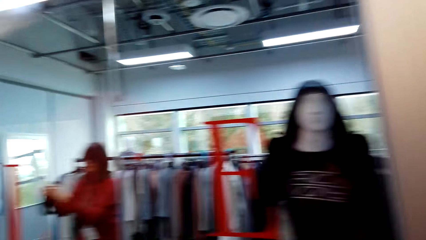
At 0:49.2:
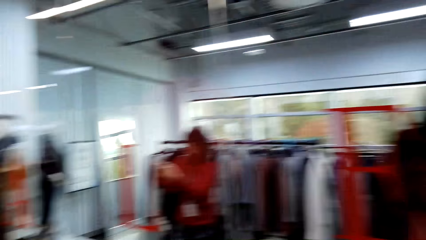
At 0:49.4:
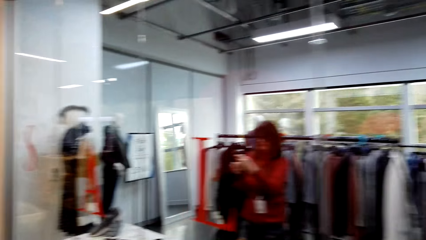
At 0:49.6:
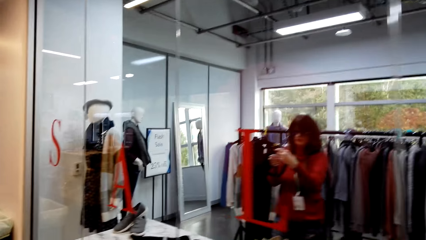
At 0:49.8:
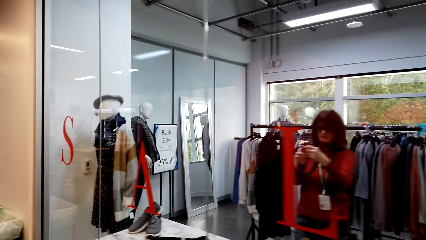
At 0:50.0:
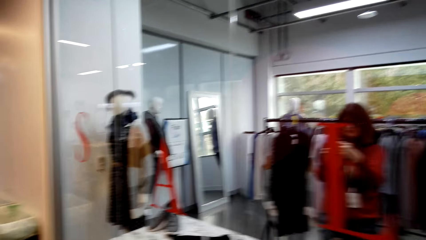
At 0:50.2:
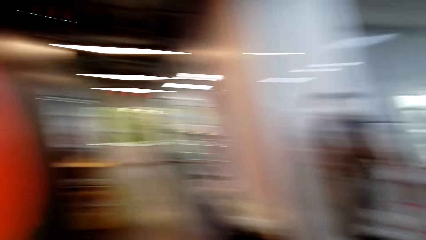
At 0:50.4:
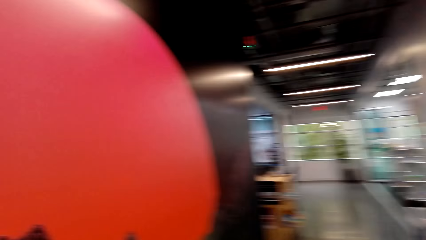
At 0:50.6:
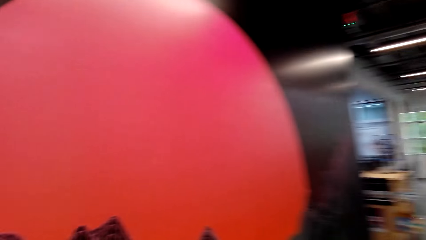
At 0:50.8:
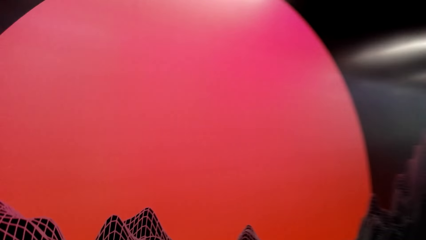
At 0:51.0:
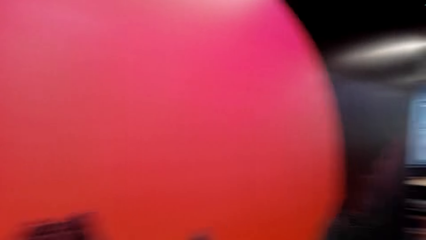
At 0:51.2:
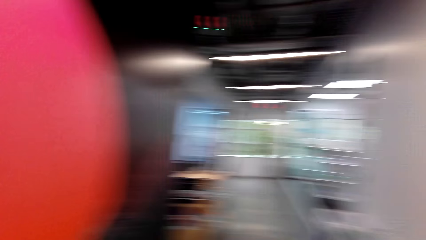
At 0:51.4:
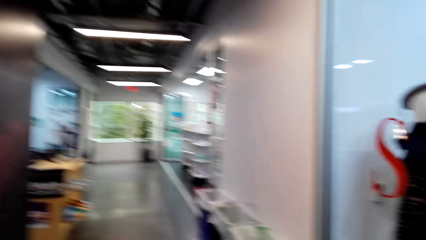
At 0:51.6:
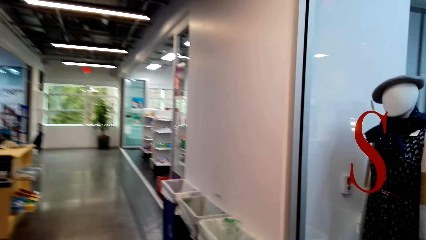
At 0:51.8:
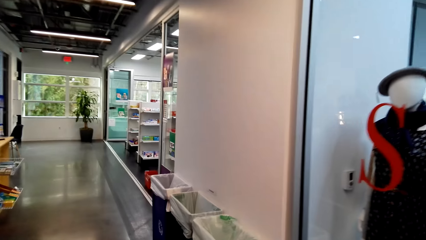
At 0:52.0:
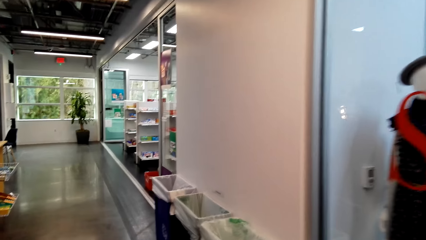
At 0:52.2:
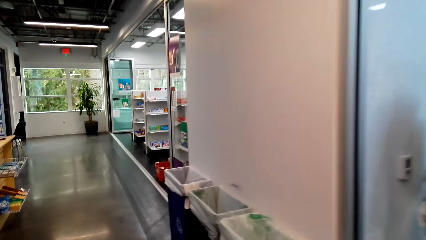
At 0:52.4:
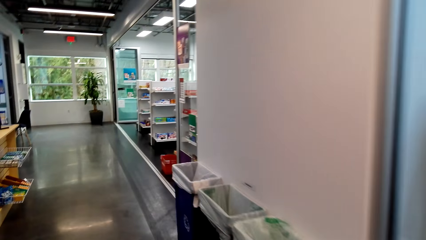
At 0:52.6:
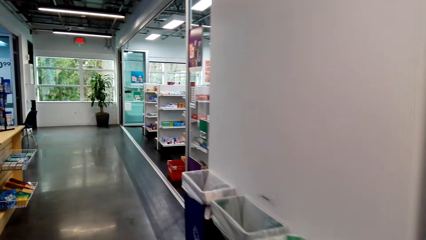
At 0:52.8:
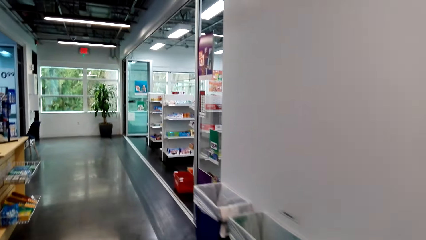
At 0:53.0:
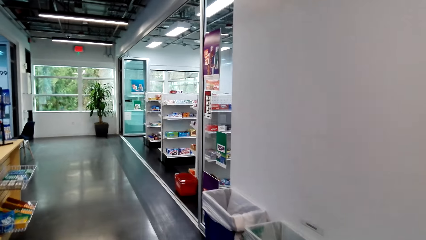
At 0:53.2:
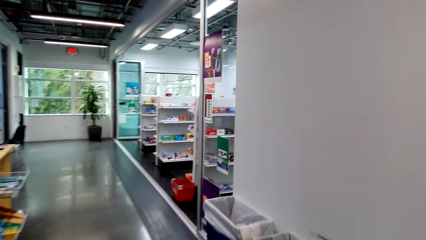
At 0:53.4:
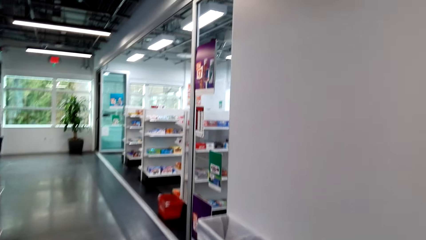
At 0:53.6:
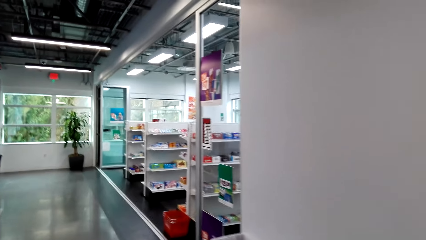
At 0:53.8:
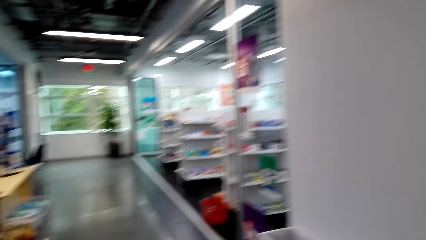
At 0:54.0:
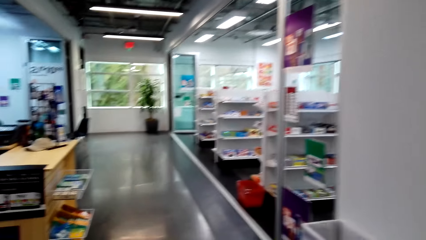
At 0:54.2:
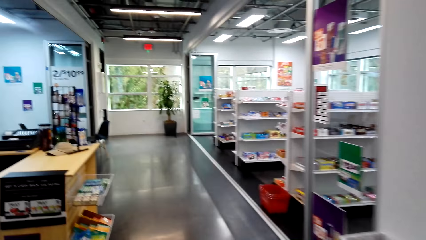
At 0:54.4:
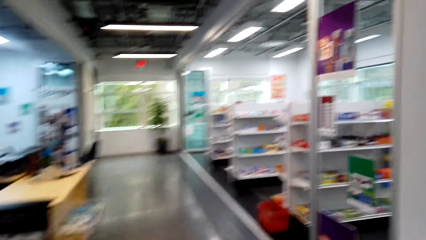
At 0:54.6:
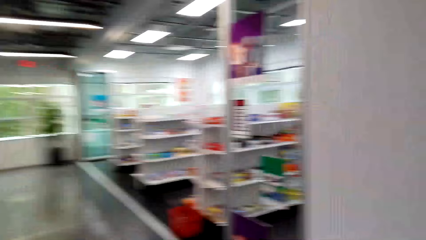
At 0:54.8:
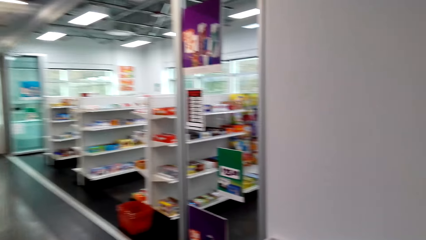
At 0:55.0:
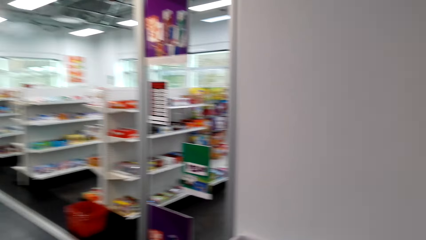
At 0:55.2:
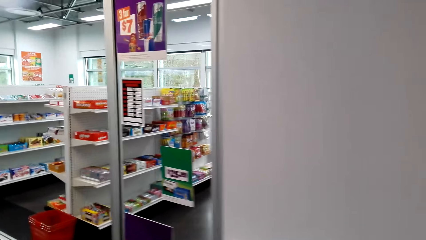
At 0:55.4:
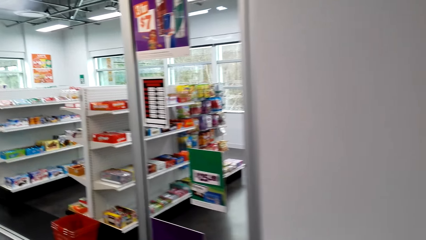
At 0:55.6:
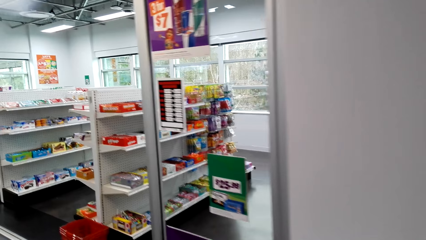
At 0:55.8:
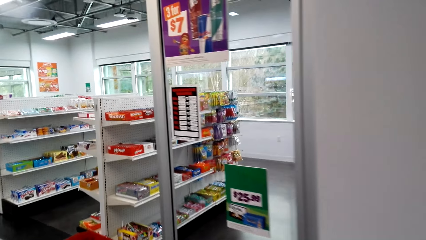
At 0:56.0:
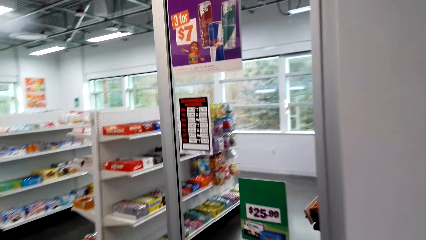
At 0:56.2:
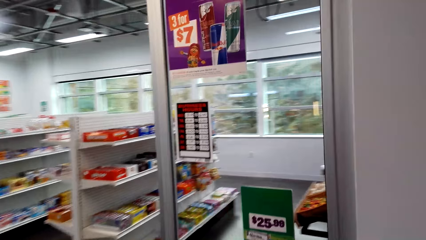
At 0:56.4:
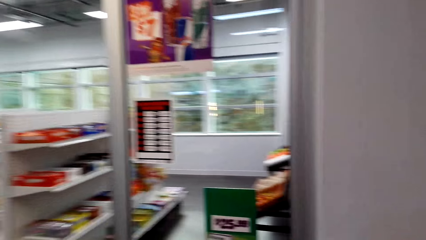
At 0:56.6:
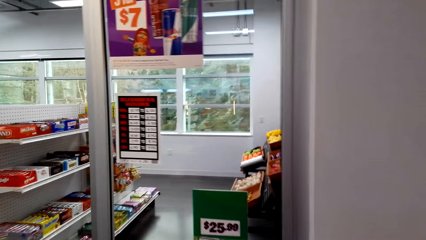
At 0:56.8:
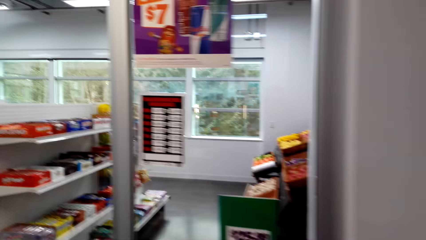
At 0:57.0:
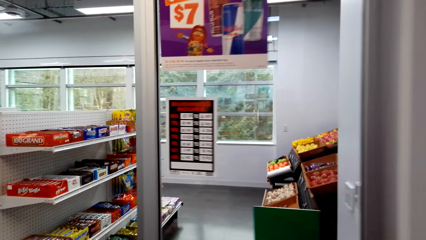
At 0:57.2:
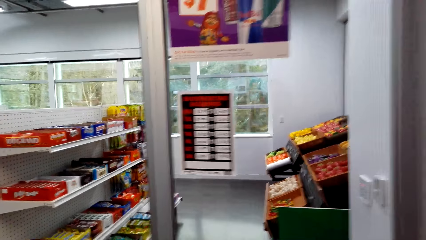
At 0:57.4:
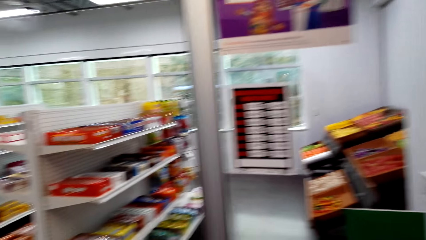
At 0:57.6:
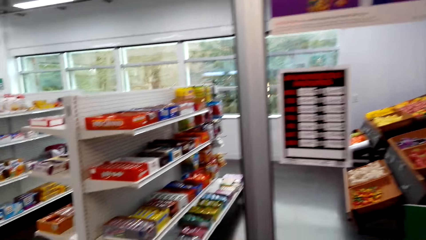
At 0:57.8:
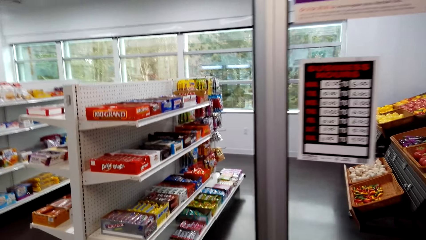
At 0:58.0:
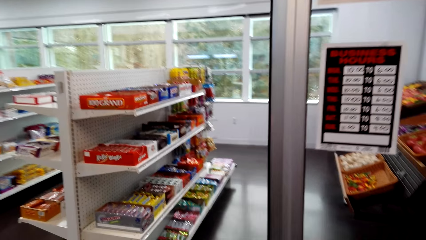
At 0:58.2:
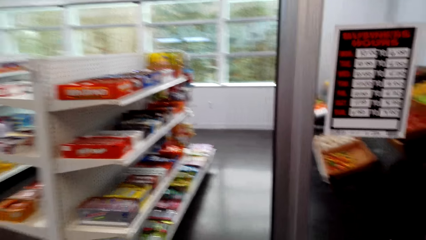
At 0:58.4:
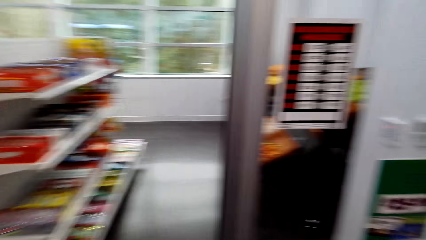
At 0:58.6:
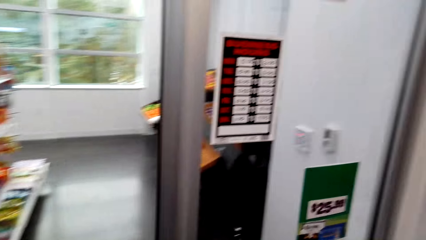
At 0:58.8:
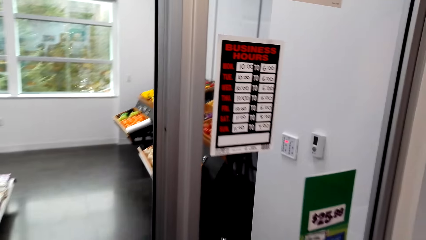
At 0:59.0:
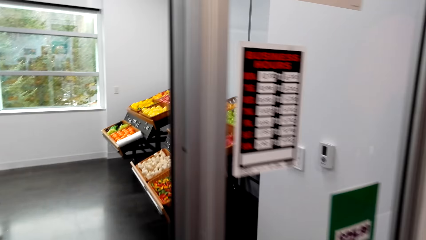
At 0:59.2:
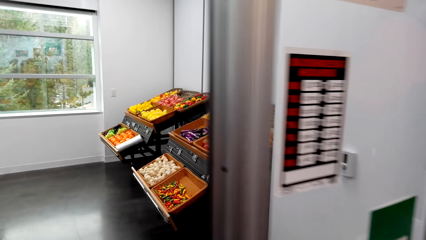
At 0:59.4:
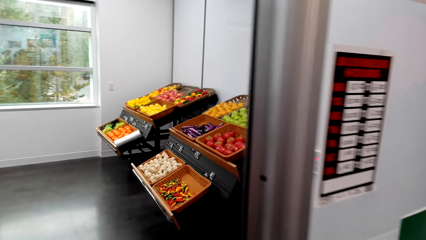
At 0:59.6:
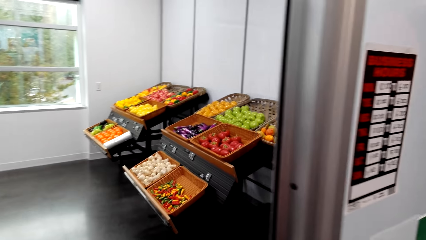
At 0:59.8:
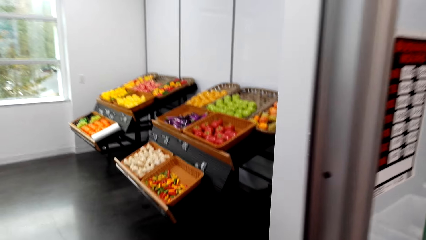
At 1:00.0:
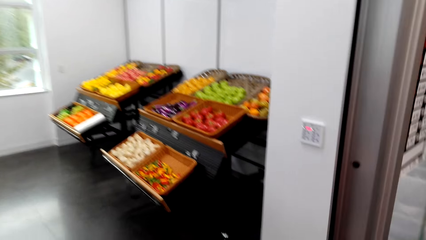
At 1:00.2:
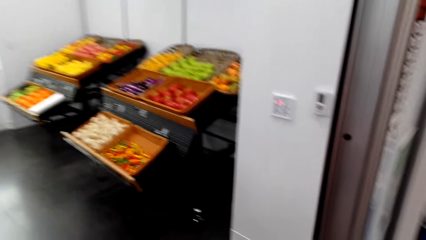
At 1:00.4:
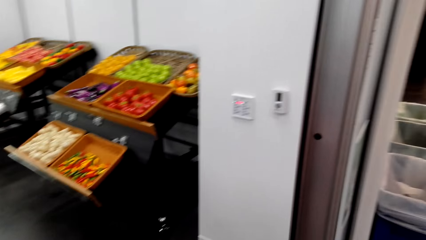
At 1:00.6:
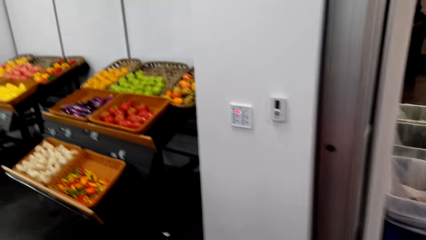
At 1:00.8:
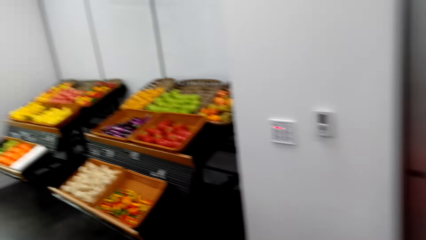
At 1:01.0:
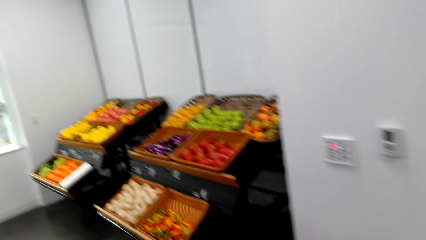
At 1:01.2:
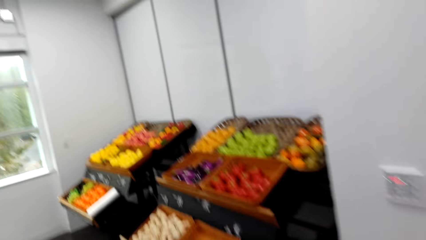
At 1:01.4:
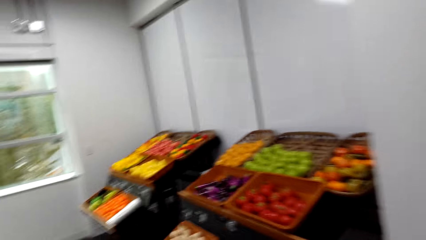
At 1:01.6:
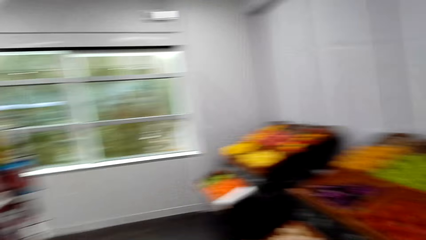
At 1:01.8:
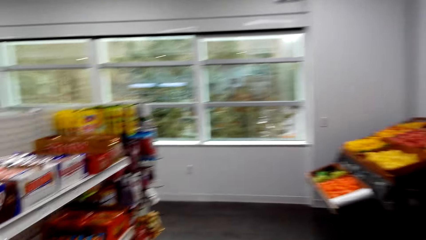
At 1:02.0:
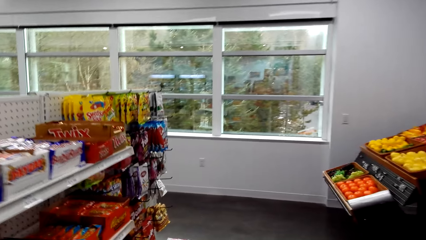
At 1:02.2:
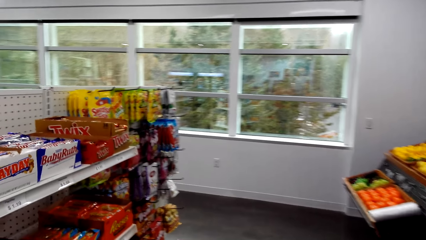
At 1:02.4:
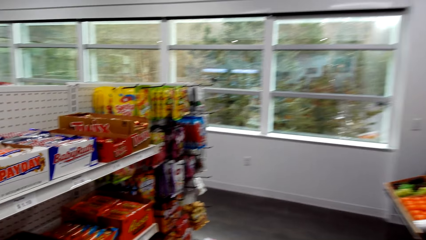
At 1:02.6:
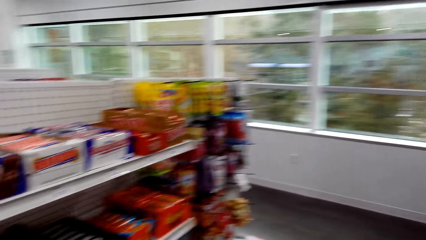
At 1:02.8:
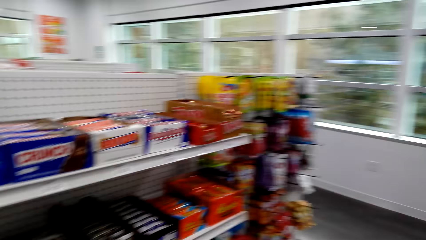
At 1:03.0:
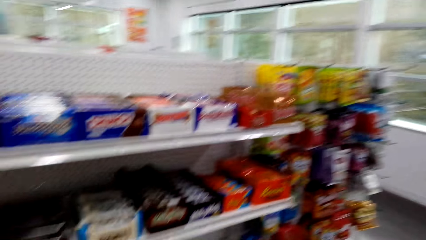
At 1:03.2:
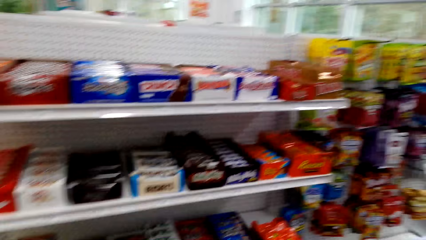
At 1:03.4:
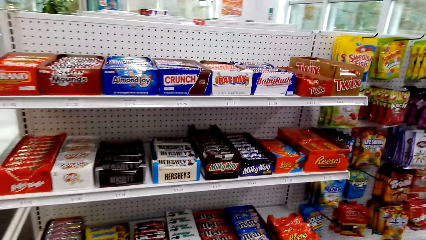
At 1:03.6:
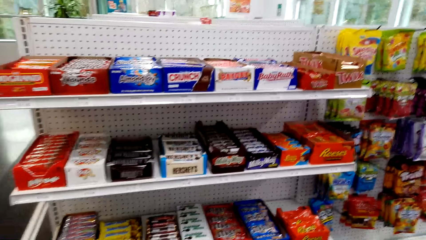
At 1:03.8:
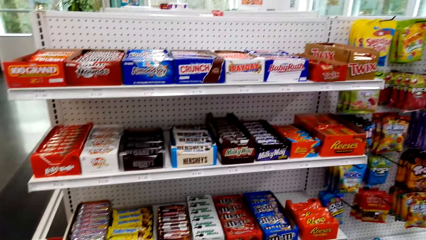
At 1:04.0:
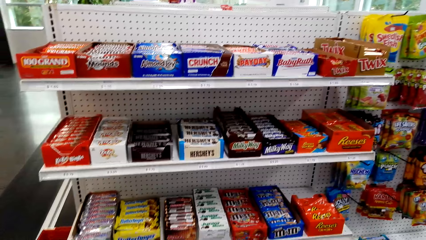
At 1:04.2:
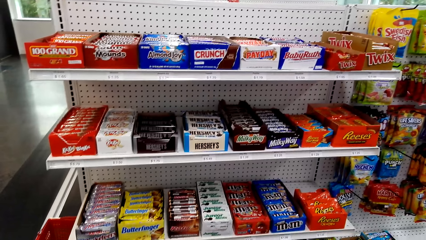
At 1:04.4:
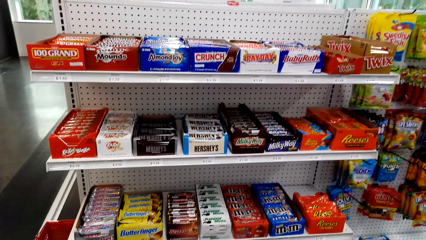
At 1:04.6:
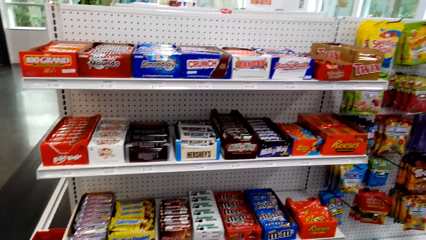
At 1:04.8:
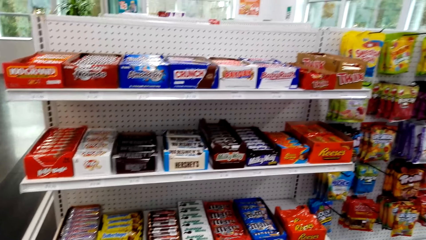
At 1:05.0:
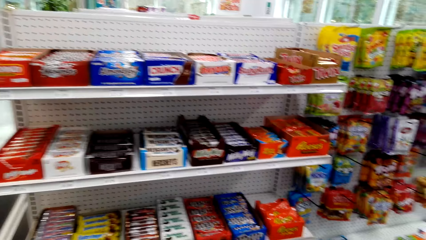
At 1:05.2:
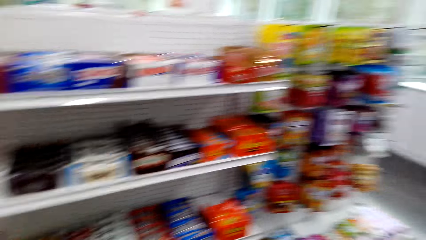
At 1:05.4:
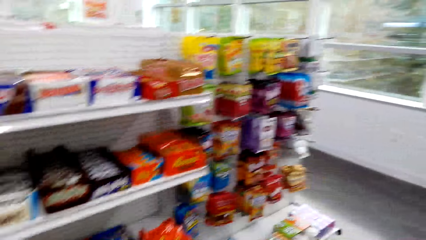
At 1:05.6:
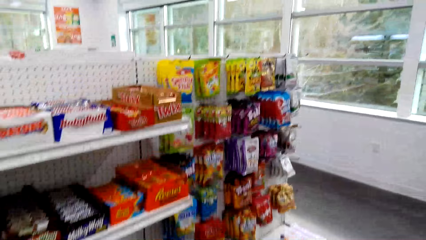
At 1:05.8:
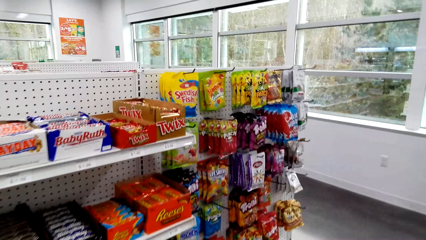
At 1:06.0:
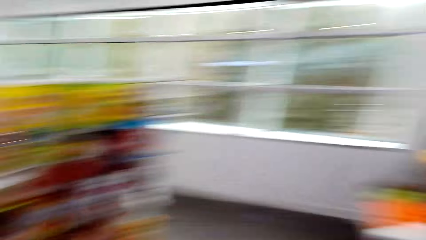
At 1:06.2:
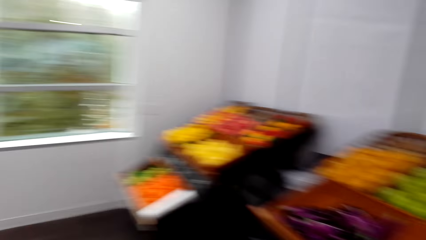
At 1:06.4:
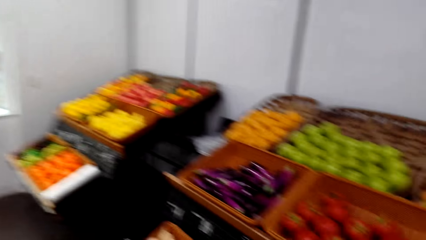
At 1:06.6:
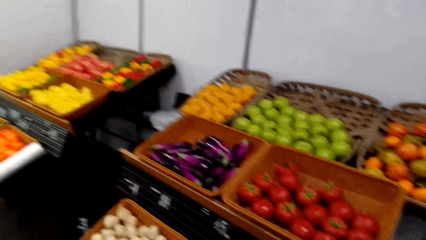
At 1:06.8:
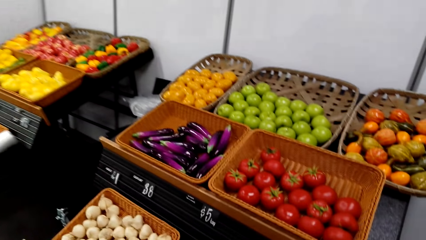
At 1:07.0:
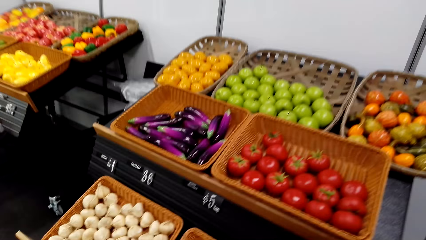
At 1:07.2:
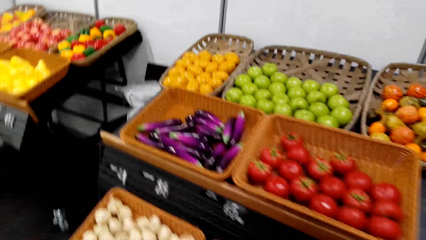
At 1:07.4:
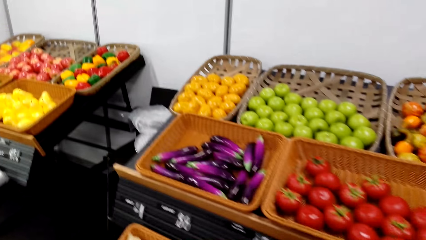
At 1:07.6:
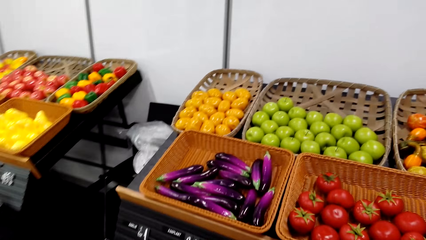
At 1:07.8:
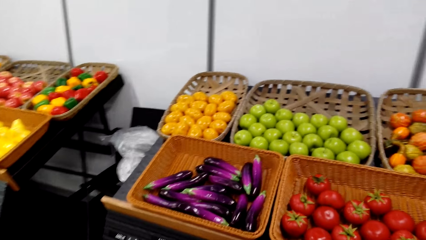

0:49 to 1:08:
The camera wearer looks around the store. They walk around the shelves in the store. They walk towards the groceries. They stand at a shelf.
